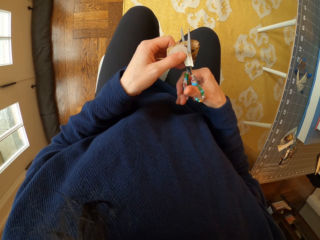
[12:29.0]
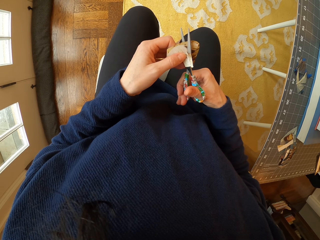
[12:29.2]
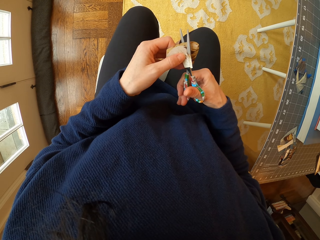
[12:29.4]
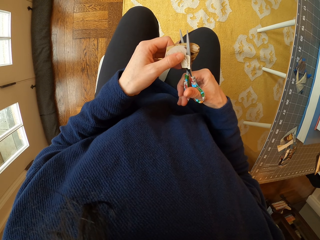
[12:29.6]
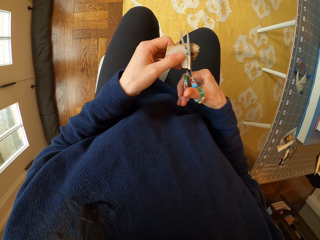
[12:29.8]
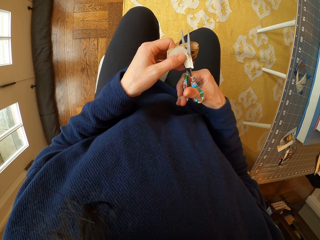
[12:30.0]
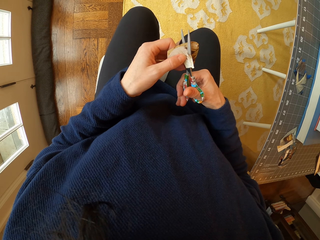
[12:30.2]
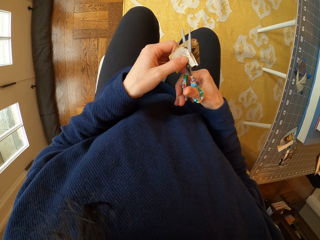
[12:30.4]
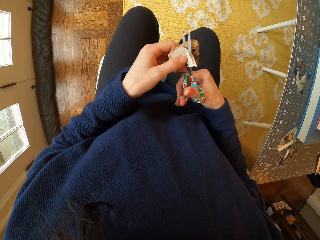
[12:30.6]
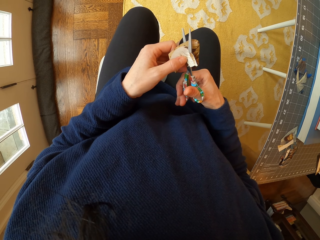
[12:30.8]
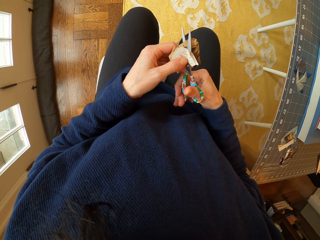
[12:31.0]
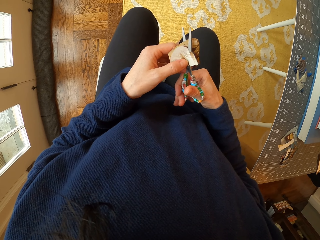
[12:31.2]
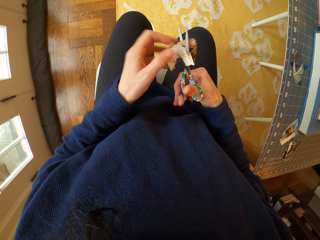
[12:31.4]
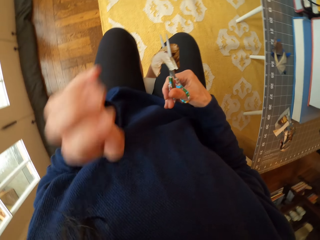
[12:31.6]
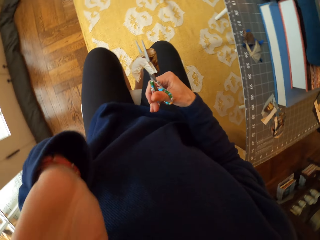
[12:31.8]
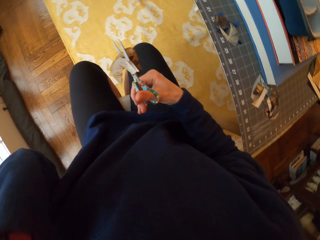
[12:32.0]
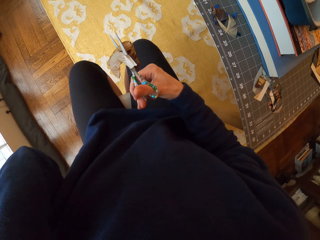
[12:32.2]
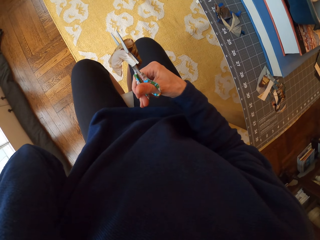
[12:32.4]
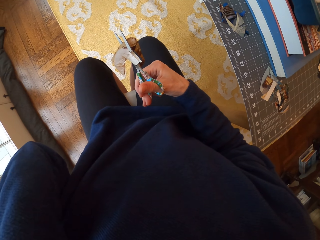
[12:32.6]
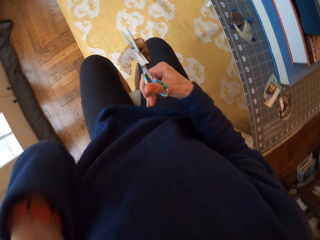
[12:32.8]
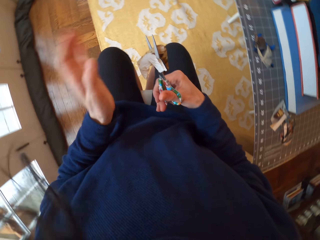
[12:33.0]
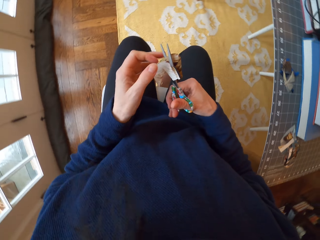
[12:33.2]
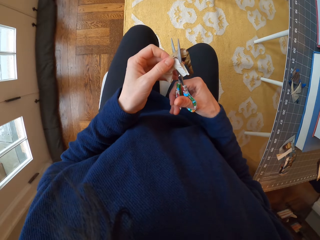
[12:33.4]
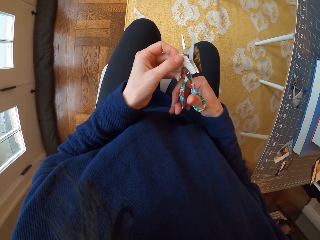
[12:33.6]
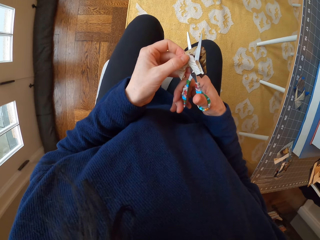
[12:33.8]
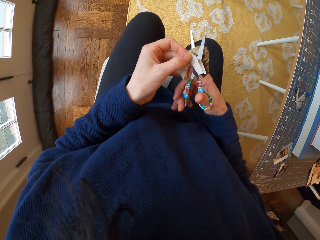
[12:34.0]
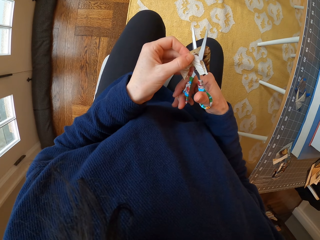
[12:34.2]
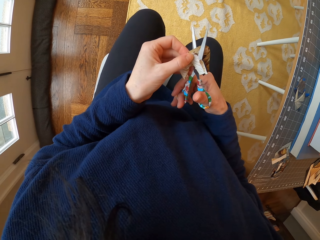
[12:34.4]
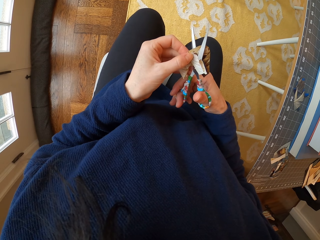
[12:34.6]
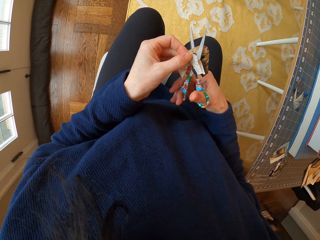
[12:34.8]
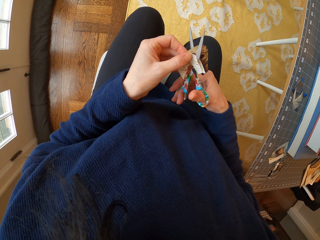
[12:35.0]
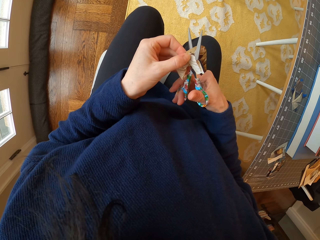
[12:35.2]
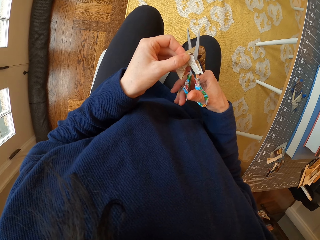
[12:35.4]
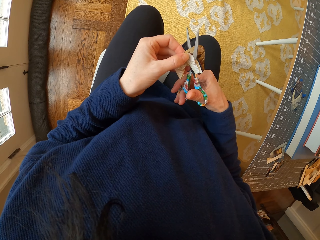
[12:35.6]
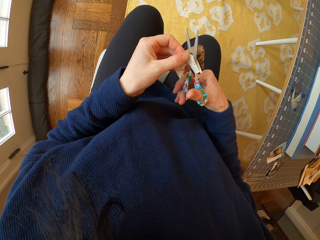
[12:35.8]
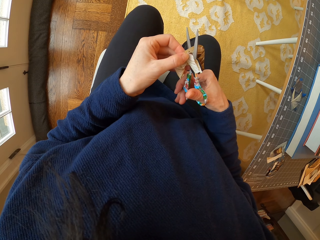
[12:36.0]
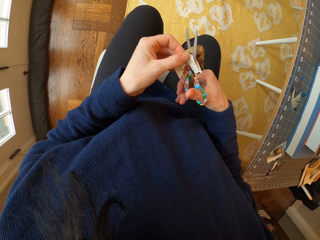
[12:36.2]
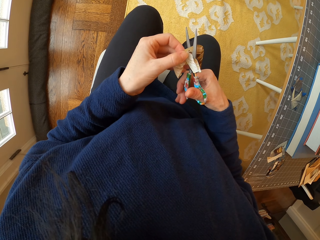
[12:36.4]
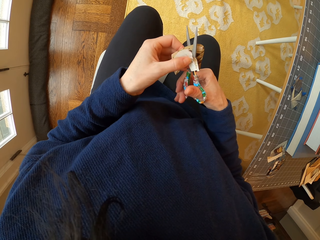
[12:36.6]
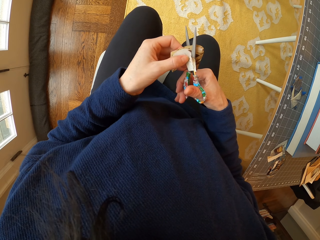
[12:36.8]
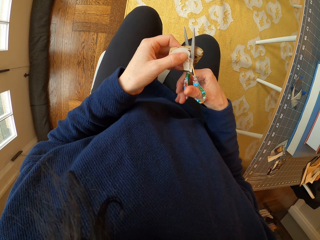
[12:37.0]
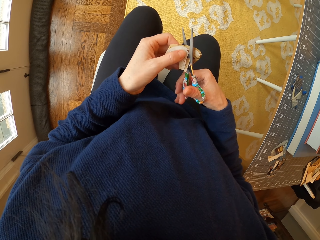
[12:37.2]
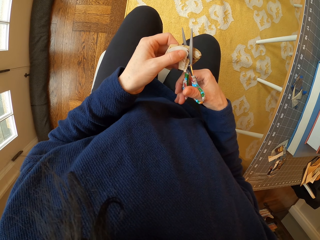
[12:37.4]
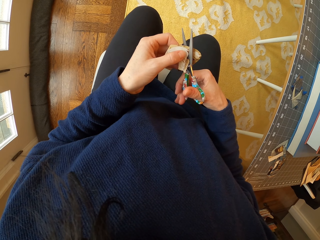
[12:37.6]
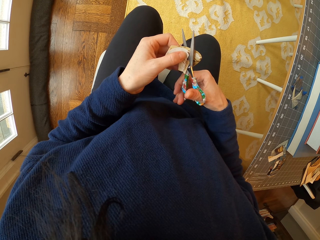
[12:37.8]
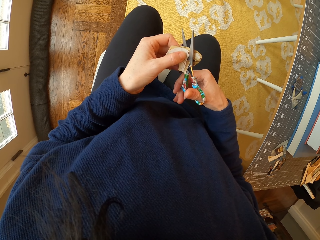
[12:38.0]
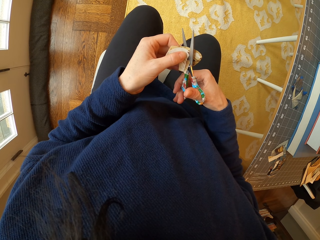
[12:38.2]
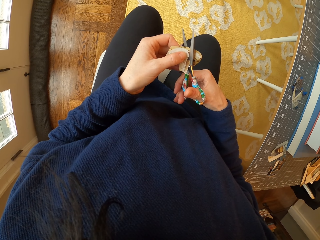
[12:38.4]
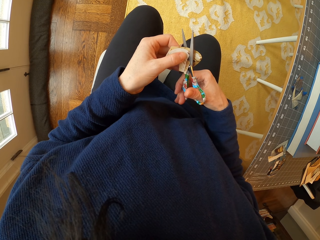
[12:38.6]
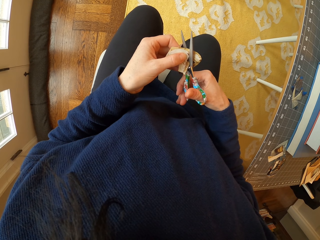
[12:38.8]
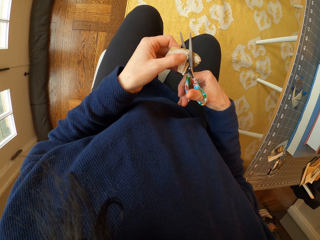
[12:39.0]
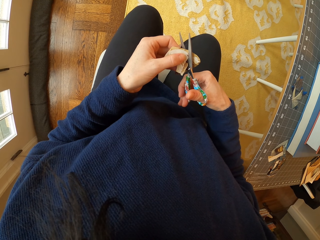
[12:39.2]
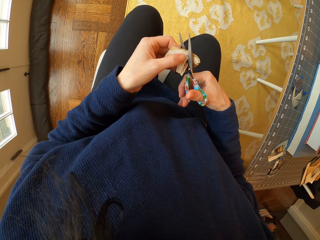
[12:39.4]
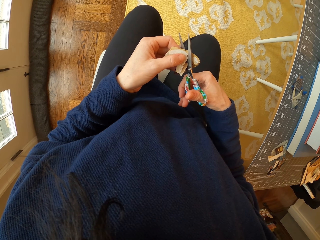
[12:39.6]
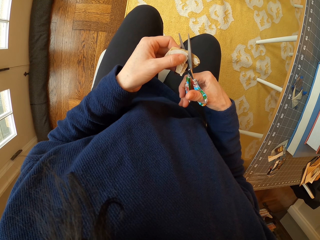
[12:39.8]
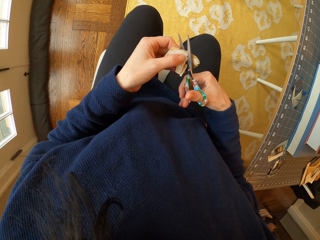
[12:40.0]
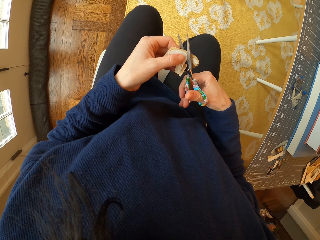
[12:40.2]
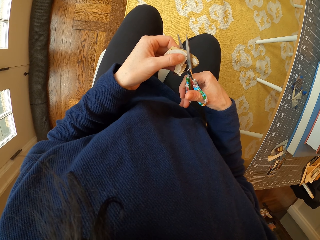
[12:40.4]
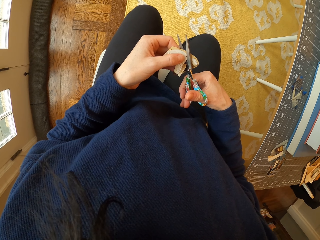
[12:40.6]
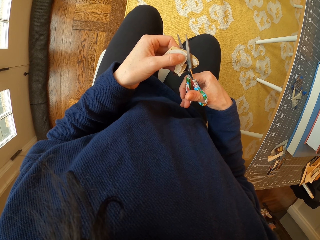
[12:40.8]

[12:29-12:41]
The camera wearer scratches the face with the left hand. They hold the paper. They cut the paper with the scissors. They adjust the paper in the hand. They cut the paper with the scissors.

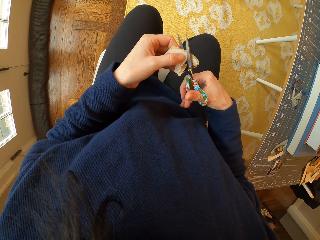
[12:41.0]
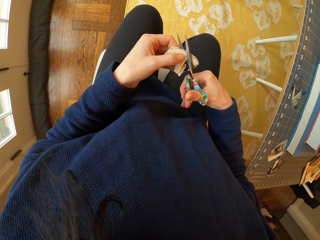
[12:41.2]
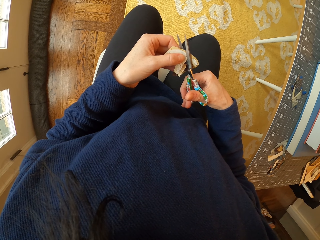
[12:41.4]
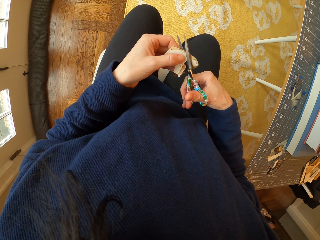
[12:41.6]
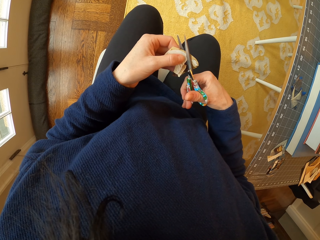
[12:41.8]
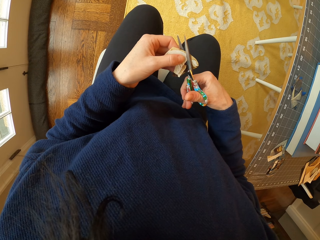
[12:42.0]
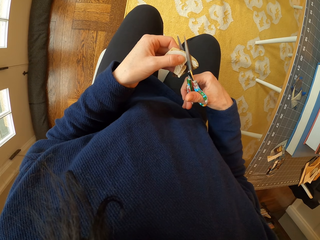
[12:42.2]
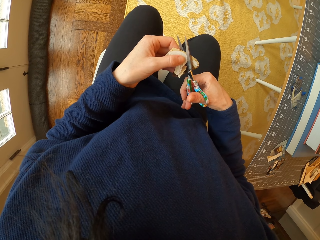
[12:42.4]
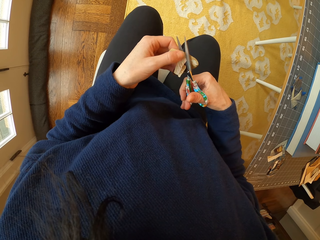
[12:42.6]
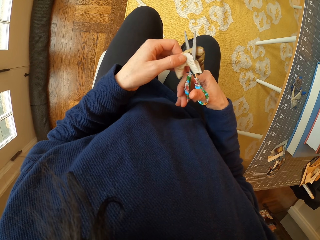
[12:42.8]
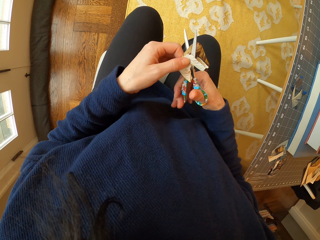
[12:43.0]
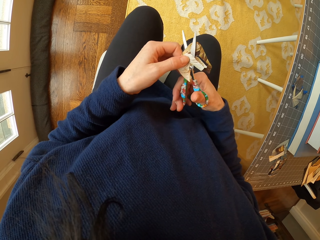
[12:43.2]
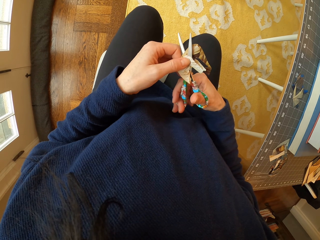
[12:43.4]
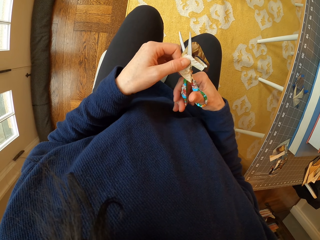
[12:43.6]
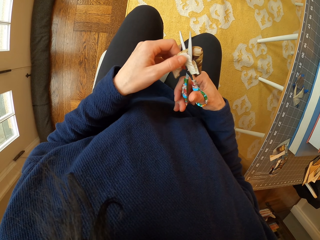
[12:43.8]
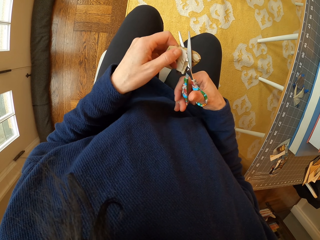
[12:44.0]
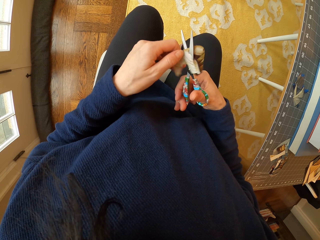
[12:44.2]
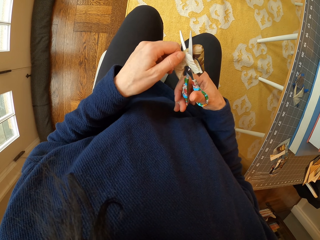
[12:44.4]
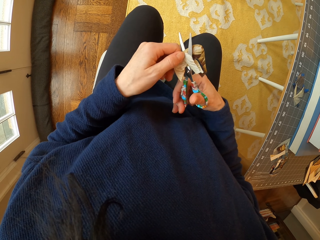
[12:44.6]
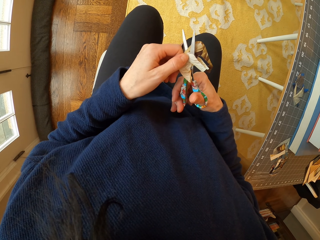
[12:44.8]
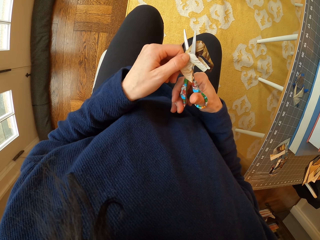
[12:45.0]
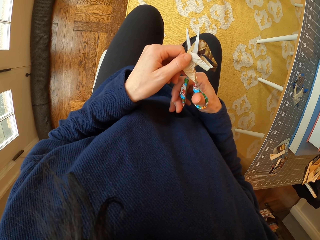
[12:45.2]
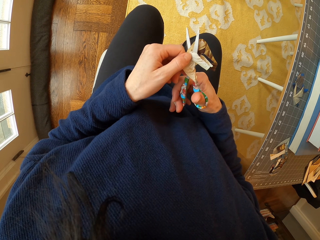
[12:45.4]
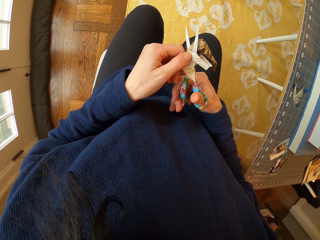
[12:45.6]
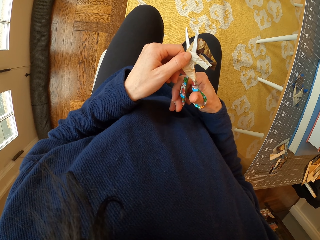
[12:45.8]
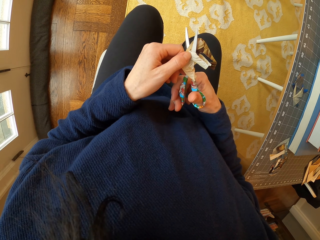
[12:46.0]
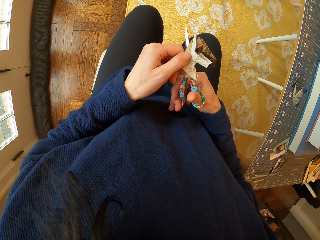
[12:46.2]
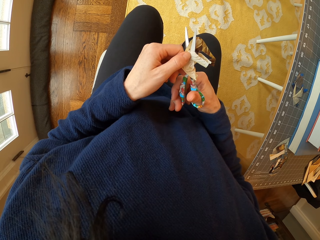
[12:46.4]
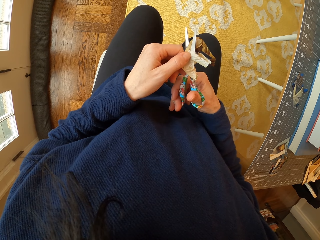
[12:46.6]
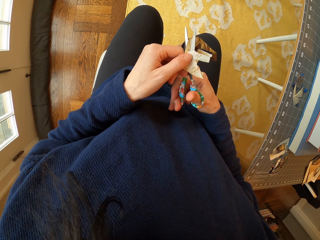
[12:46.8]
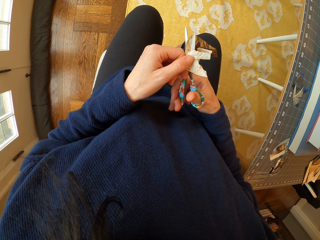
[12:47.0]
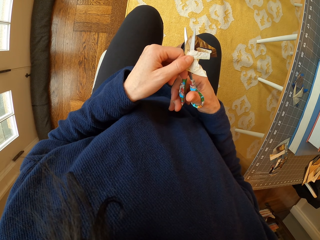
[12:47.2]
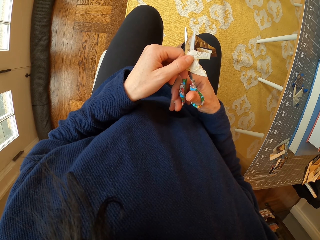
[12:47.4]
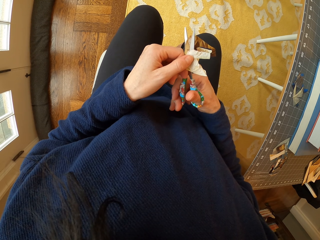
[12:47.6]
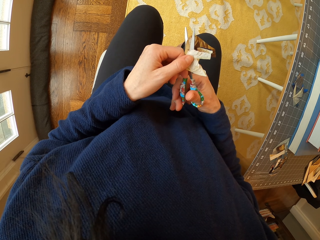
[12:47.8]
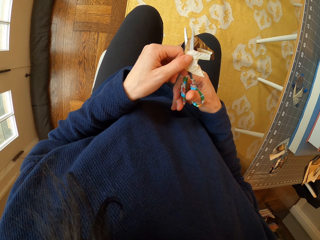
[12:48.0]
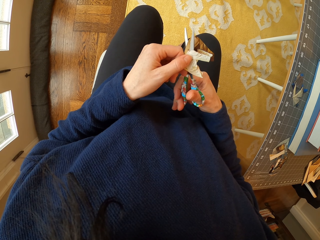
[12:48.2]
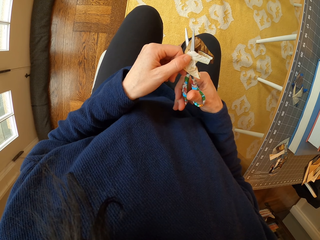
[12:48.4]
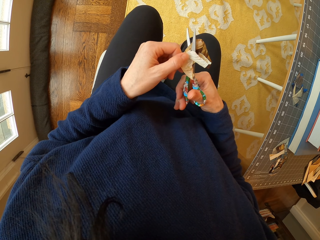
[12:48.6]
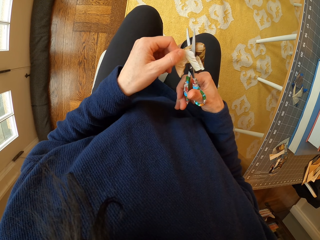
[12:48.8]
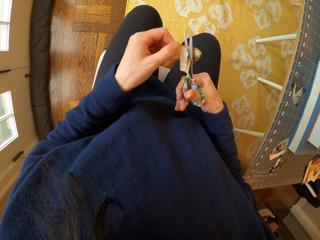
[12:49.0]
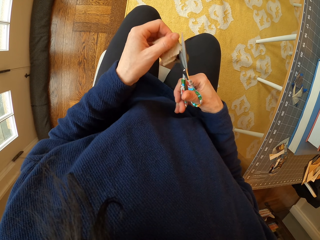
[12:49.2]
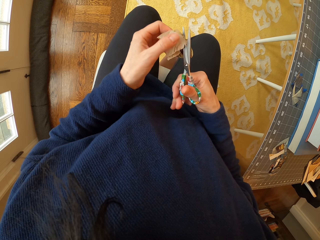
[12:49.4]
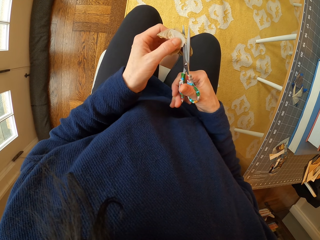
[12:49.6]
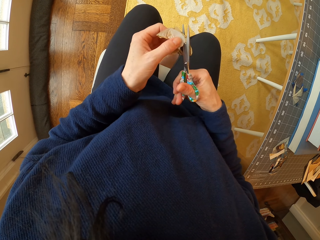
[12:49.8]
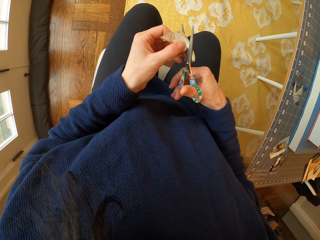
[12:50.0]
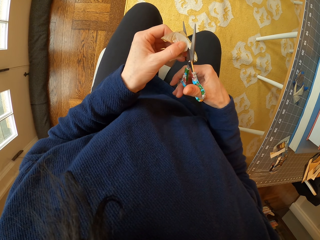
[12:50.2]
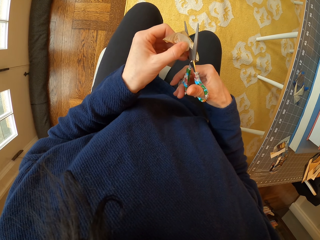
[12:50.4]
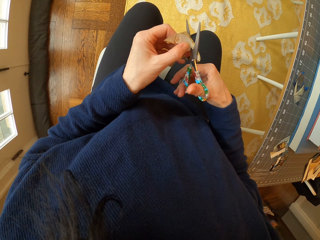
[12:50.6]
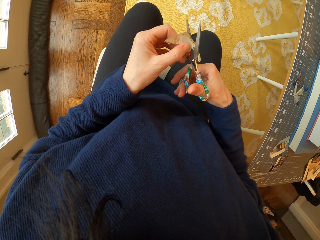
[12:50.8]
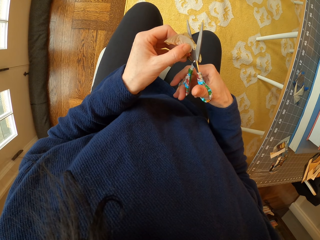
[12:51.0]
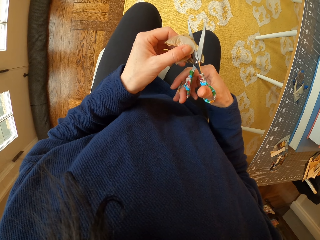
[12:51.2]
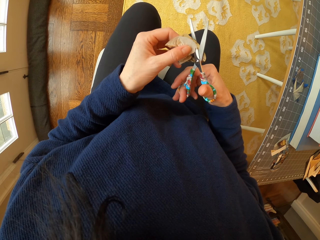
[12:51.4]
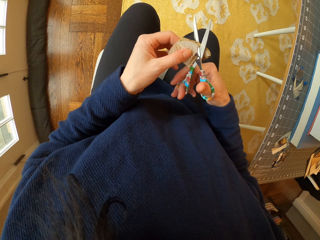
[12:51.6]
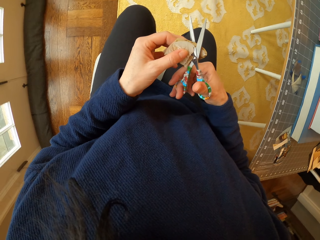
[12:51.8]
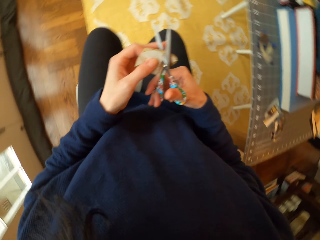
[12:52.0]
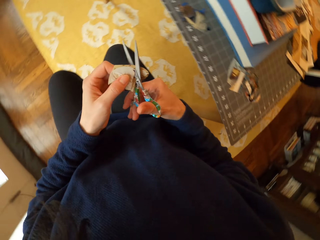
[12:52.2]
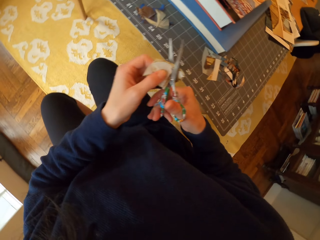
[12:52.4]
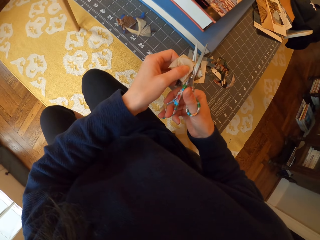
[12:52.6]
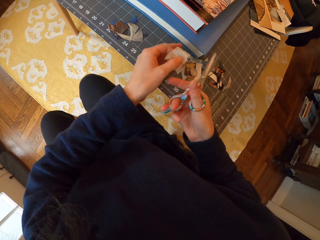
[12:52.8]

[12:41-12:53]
The camera wearer adjusts the paper in the hand. They cut the paper with the scissors. They adjust the paper in the hand. They cut the paper with the scissors. They place a piece of paper on the table.
